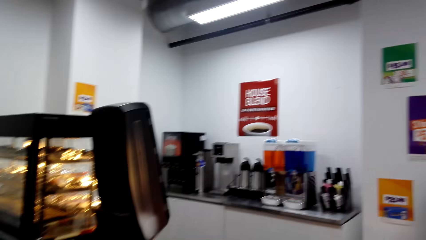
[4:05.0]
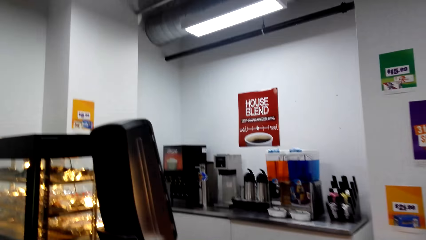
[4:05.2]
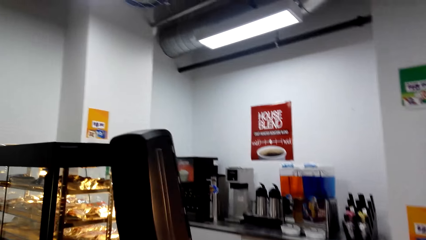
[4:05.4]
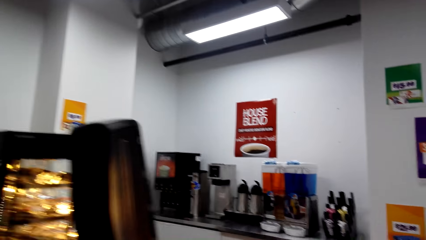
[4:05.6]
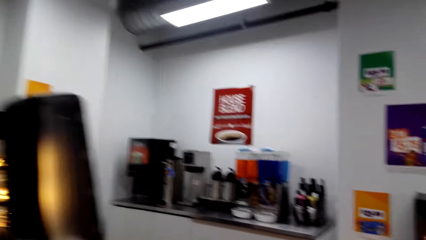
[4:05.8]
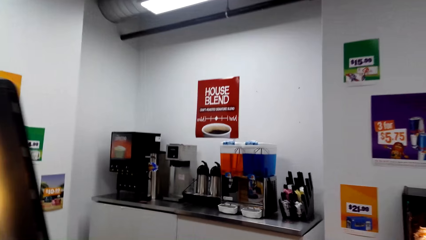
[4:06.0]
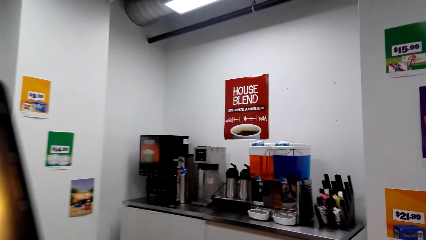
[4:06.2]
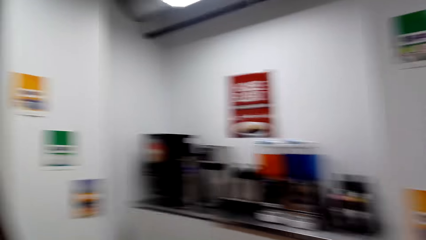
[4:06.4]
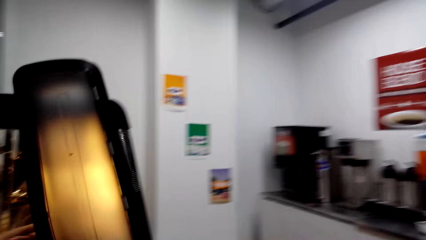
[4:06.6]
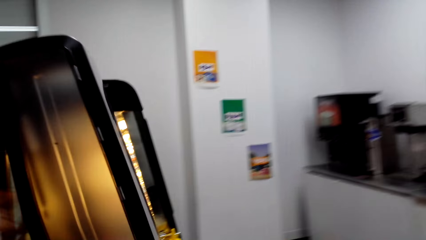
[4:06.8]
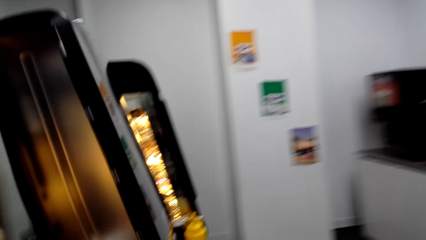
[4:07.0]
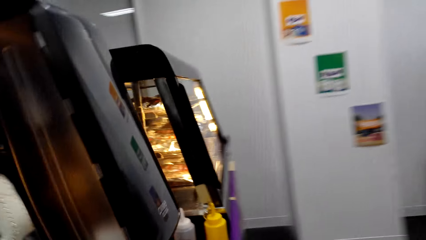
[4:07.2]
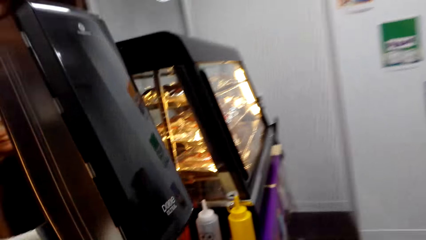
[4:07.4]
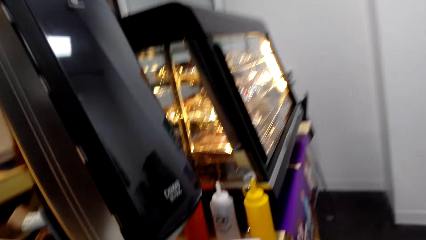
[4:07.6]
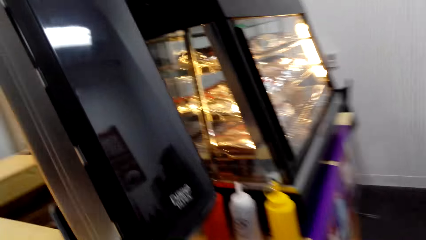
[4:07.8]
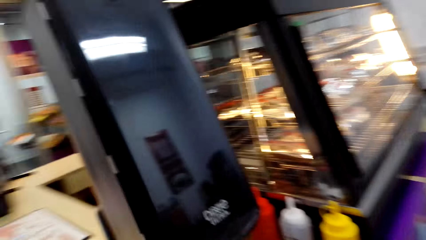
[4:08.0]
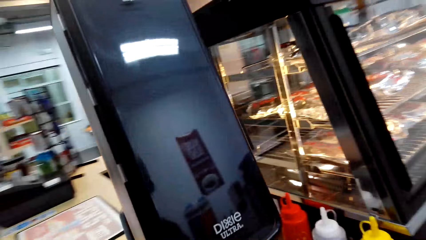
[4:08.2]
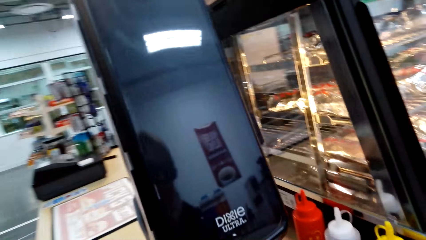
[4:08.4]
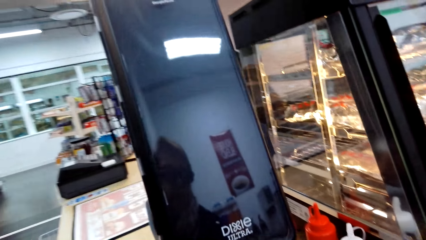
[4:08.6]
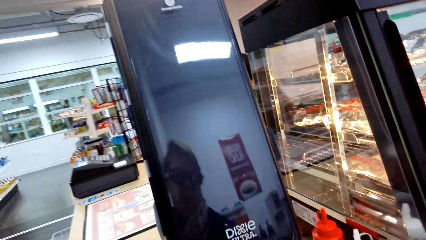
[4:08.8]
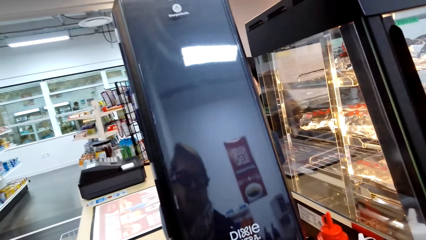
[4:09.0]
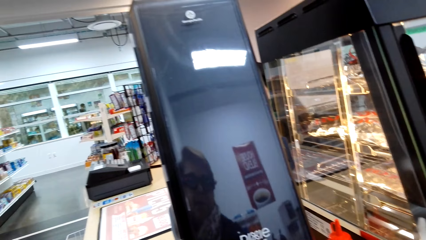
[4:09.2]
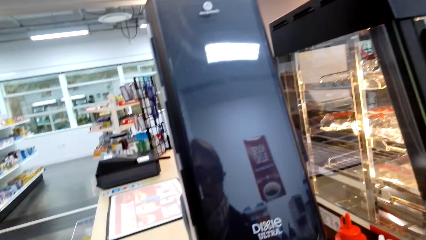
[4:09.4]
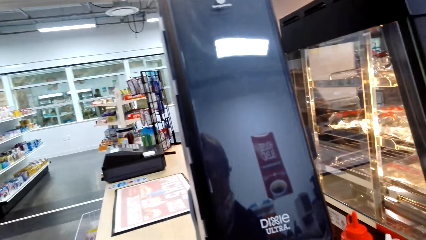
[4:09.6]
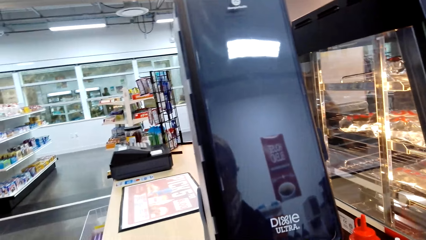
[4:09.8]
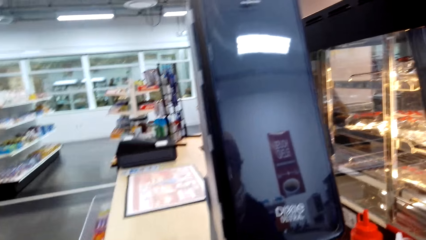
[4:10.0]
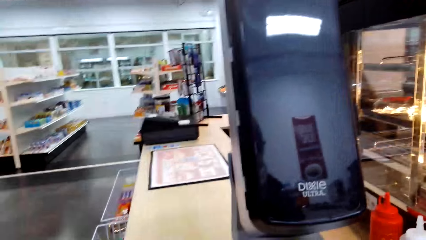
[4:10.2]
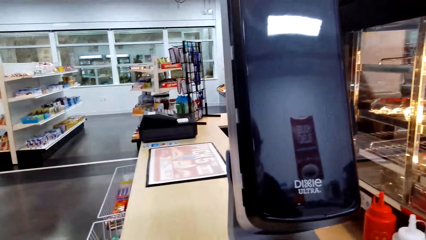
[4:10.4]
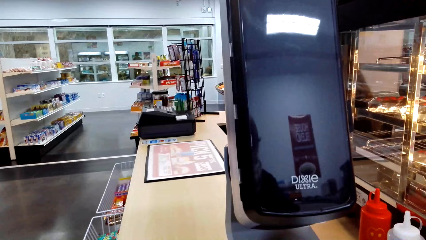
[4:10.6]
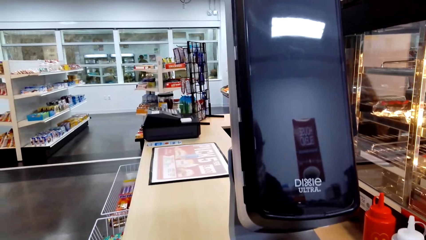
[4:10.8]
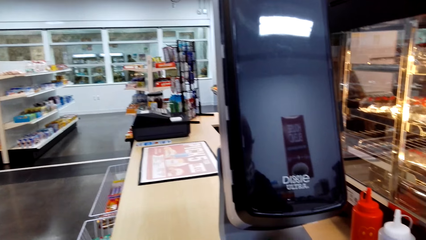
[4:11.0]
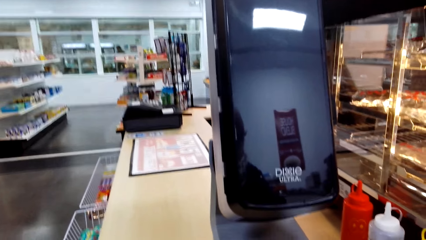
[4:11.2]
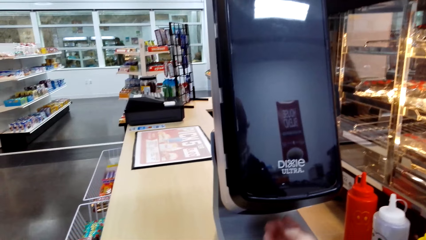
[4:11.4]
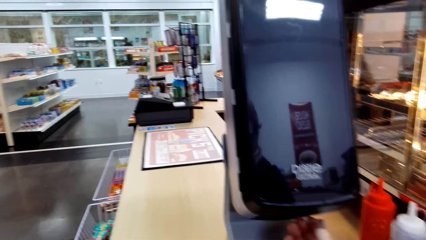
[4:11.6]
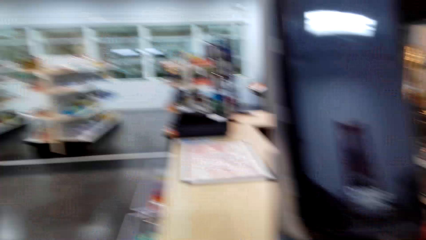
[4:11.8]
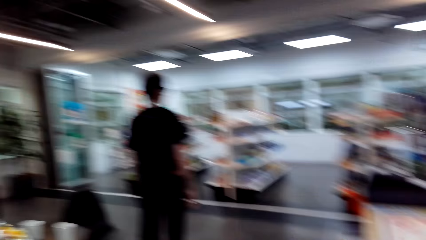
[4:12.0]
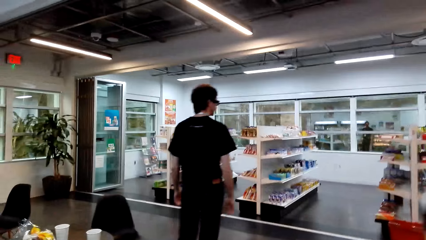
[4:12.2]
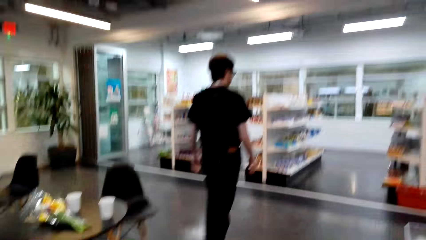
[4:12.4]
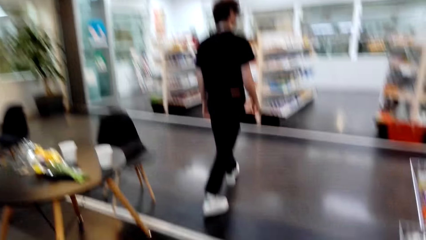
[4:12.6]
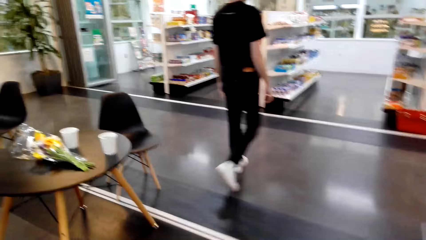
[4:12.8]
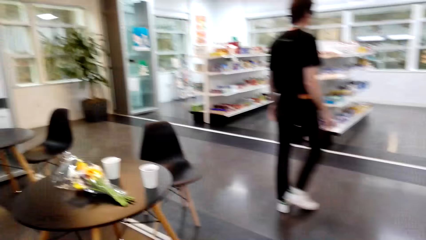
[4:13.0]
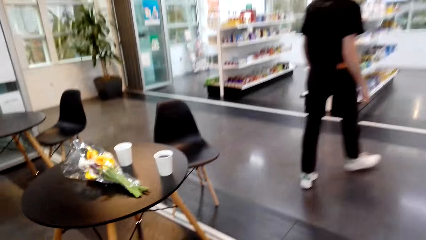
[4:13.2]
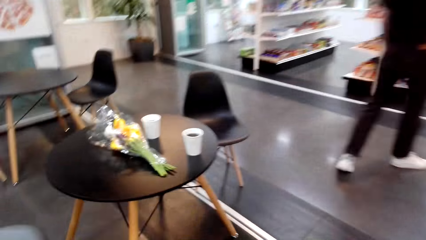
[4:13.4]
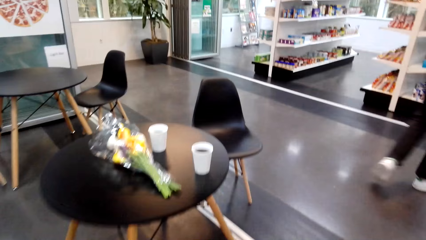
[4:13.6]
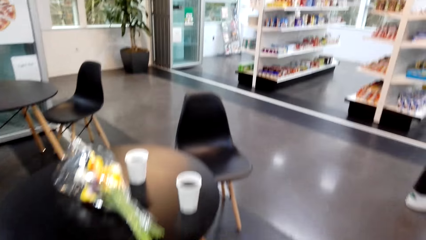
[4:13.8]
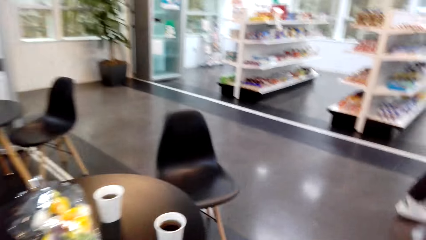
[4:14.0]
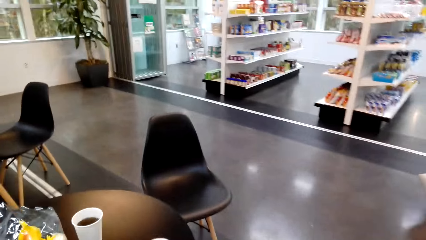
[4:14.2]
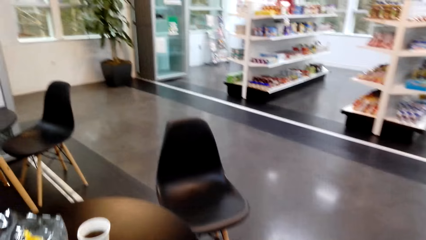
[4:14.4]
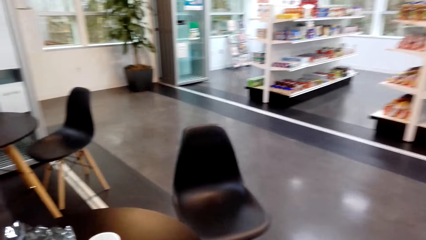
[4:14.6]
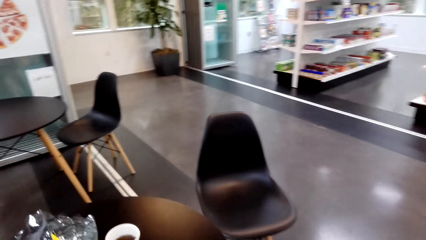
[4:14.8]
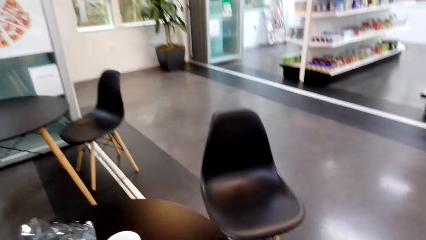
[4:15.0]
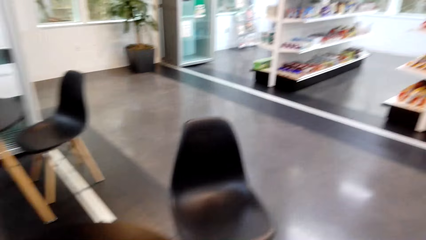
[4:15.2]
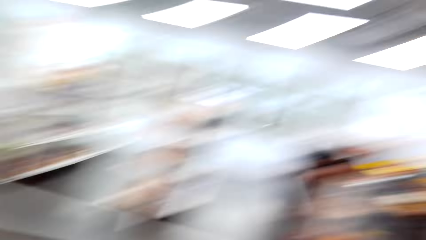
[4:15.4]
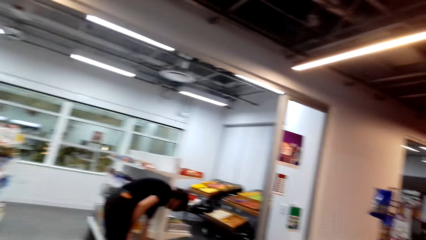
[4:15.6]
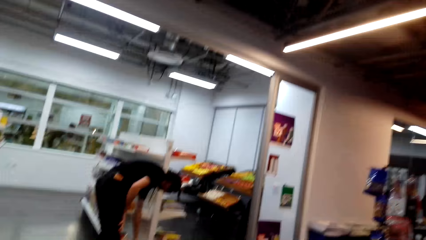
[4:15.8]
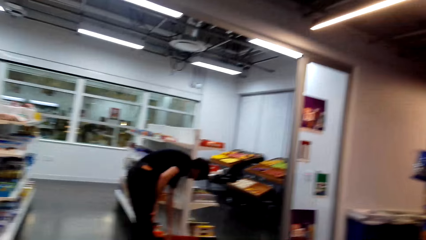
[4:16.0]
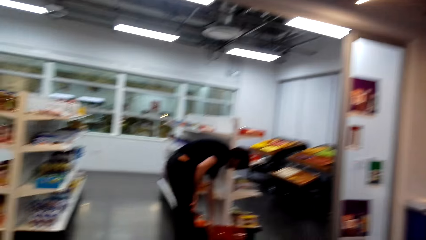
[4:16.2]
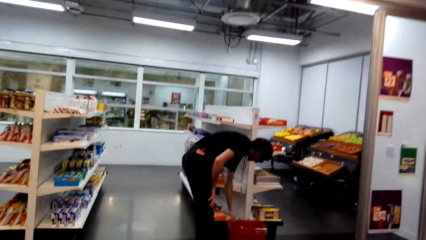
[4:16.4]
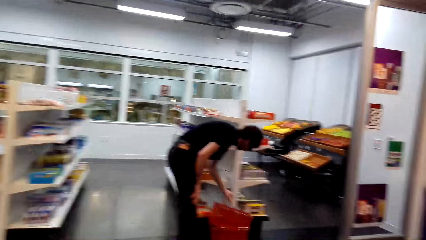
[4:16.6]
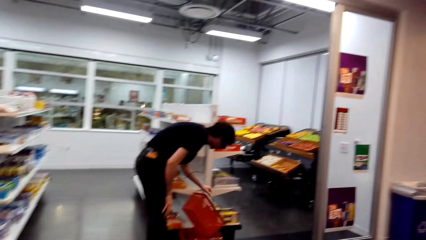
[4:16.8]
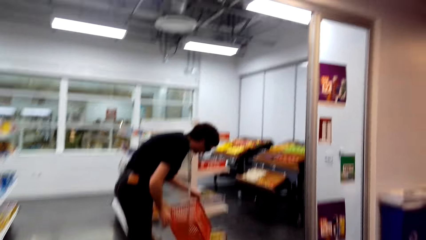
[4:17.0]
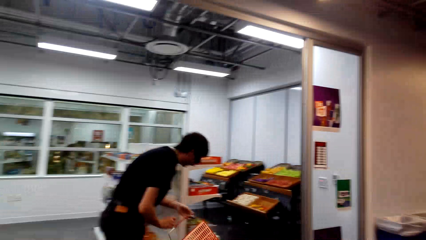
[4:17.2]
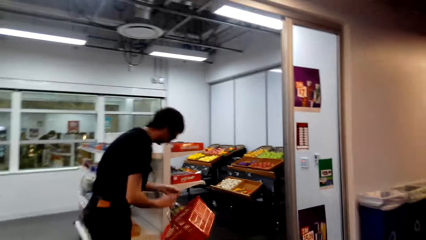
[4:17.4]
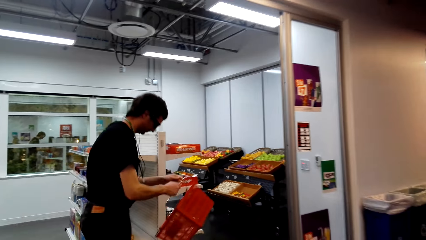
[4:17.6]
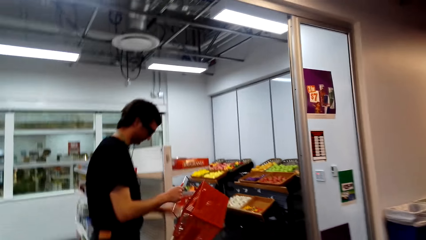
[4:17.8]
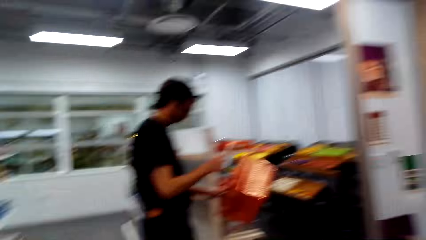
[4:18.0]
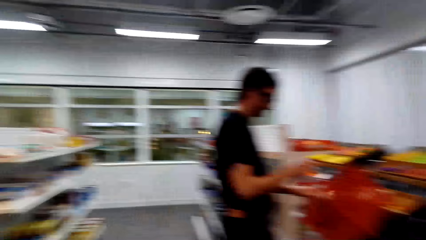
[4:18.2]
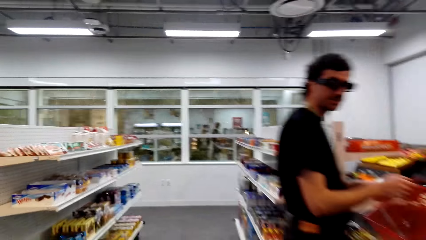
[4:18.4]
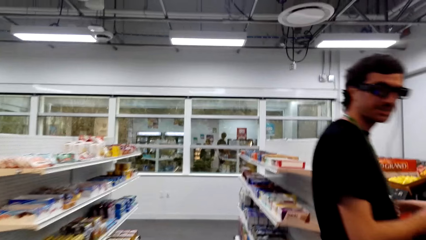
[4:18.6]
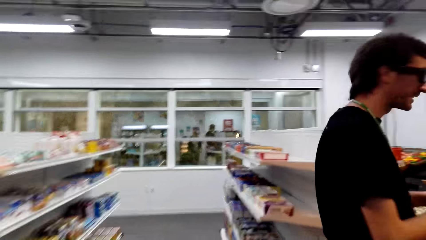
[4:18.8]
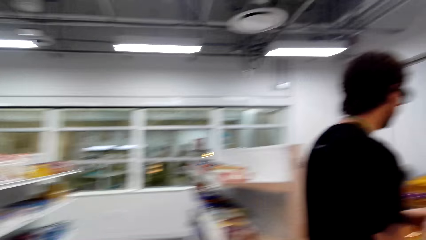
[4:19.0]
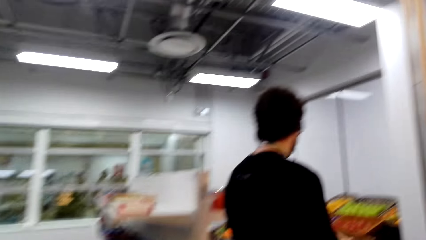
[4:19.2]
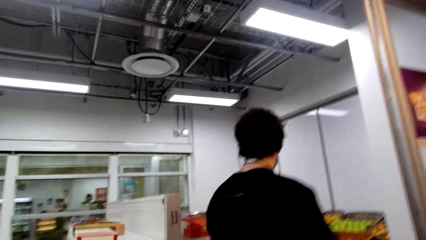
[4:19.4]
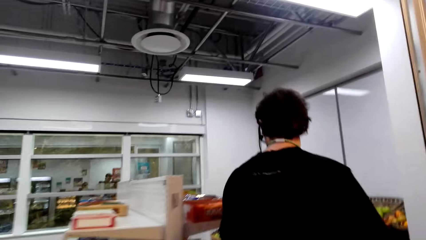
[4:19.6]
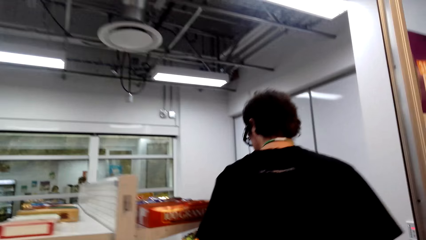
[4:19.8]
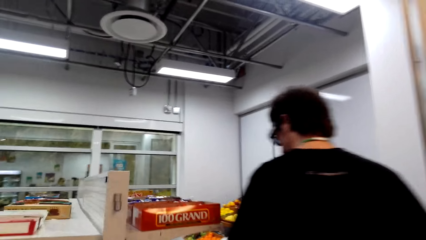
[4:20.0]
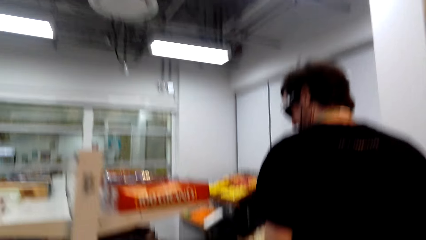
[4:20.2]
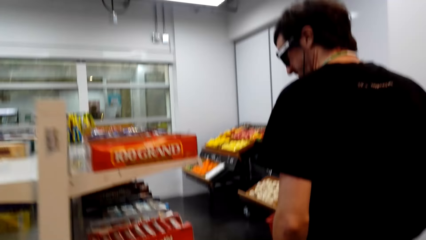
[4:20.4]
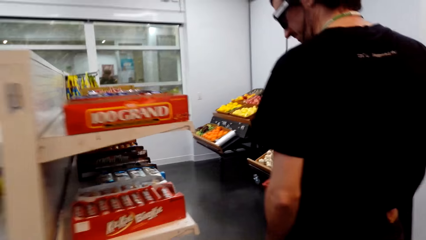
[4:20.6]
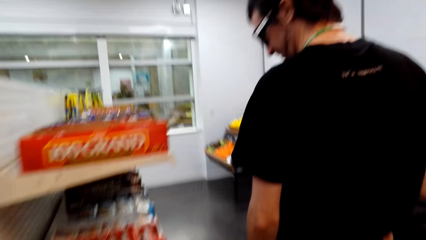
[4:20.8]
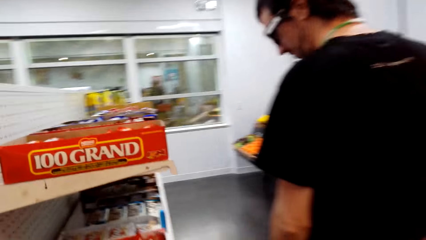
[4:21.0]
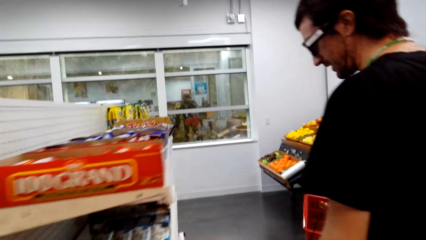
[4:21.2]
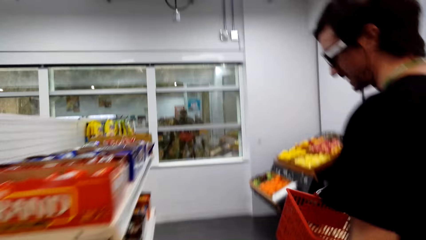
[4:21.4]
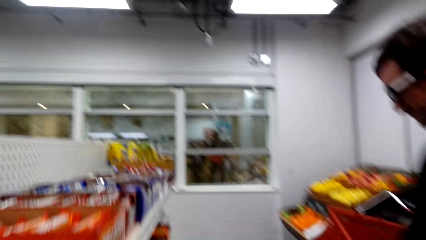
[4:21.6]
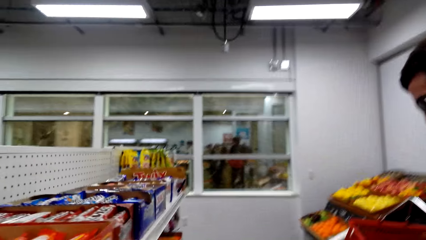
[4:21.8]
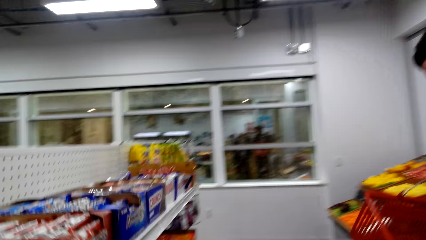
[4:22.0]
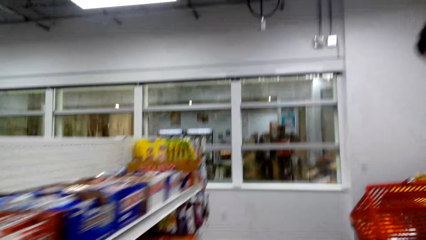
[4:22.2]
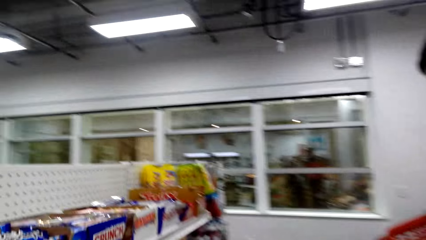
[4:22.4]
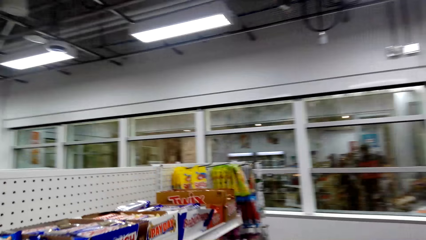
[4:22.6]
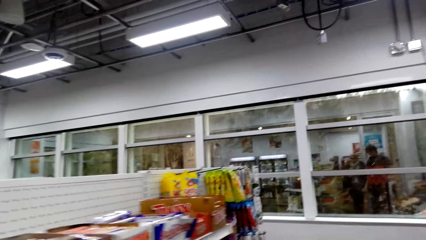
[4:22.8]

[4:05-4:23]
The camera wearer looks around. A man steps forward. The camera wearer steps forward. They look around. The man picks up the trolley. The man passes the trolley to the right hand. The camera wearer steps forward. The man steps forward.
